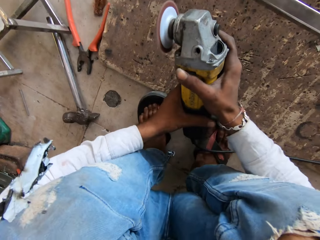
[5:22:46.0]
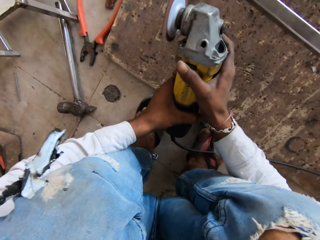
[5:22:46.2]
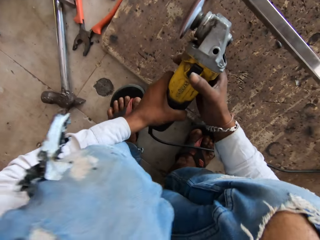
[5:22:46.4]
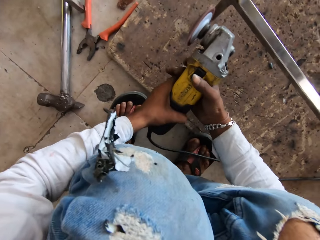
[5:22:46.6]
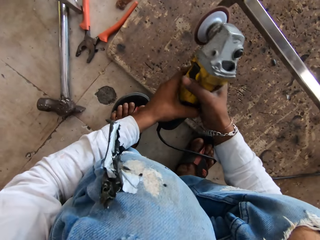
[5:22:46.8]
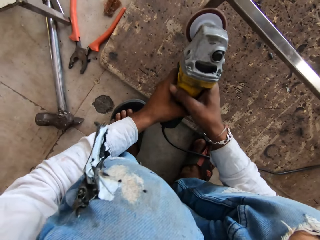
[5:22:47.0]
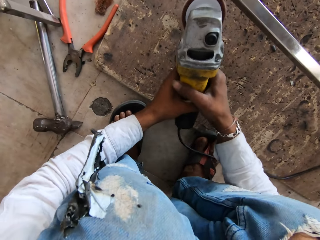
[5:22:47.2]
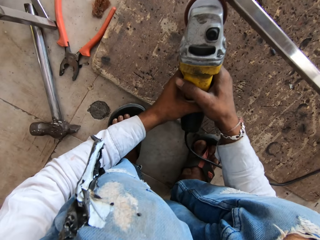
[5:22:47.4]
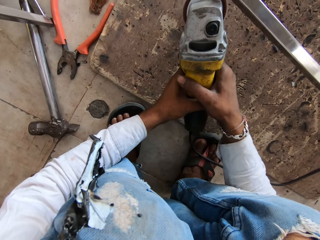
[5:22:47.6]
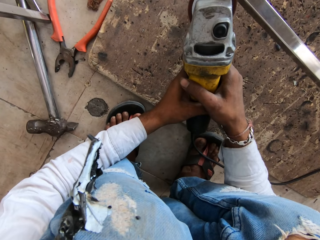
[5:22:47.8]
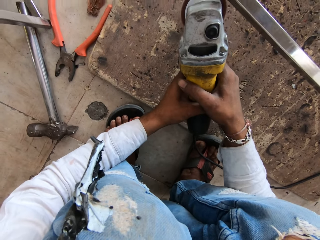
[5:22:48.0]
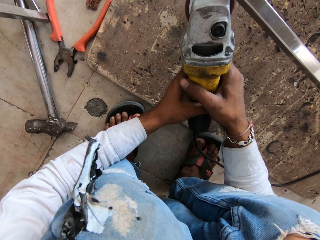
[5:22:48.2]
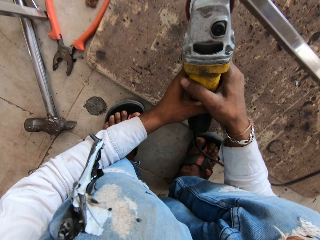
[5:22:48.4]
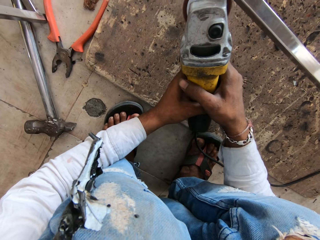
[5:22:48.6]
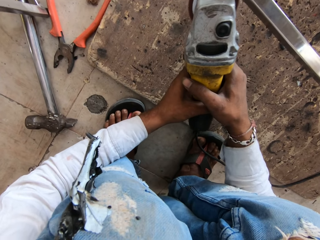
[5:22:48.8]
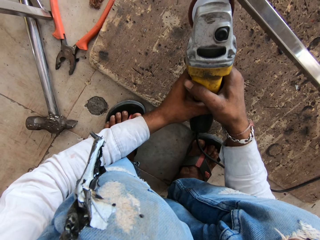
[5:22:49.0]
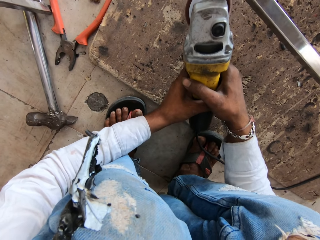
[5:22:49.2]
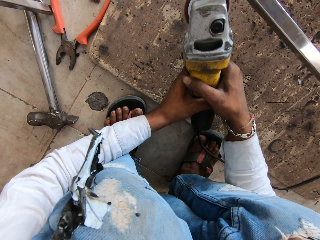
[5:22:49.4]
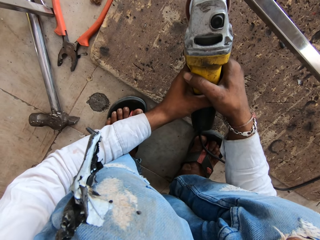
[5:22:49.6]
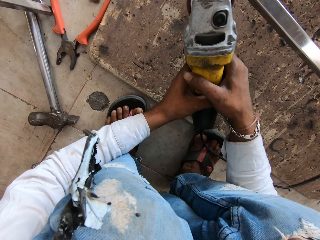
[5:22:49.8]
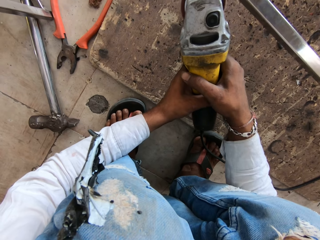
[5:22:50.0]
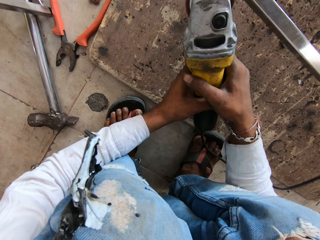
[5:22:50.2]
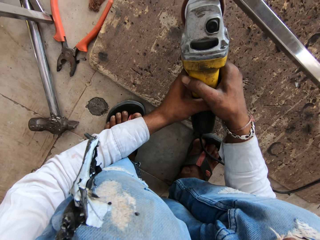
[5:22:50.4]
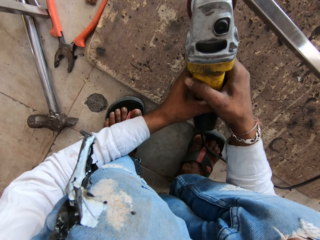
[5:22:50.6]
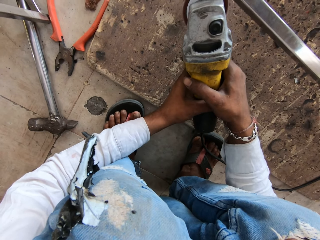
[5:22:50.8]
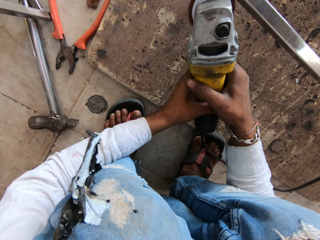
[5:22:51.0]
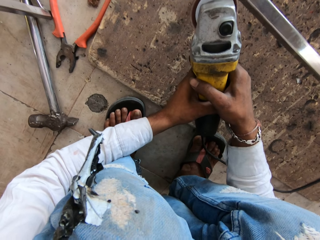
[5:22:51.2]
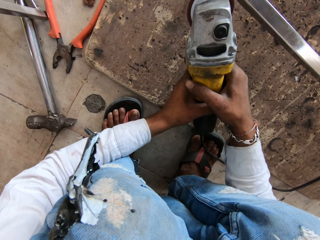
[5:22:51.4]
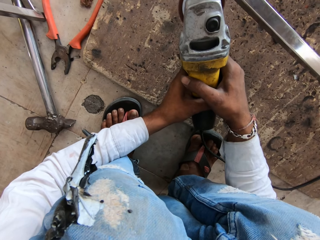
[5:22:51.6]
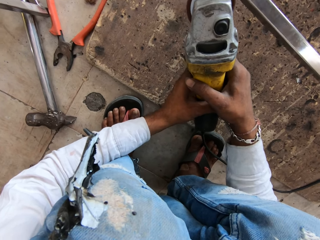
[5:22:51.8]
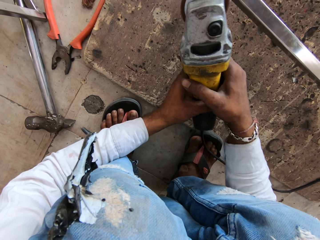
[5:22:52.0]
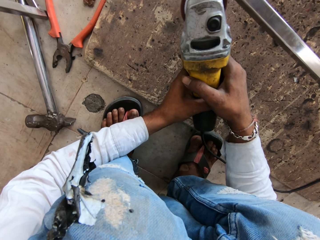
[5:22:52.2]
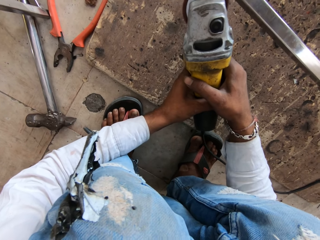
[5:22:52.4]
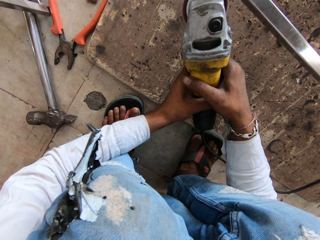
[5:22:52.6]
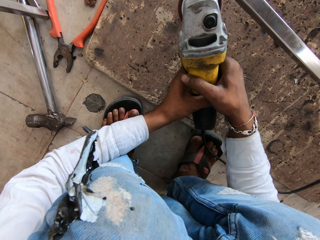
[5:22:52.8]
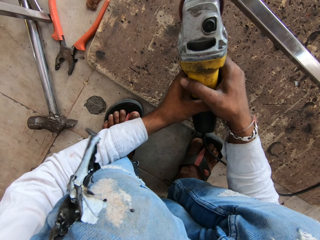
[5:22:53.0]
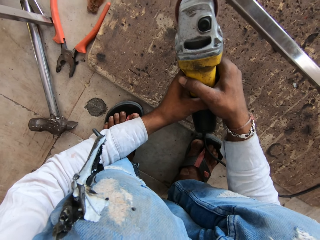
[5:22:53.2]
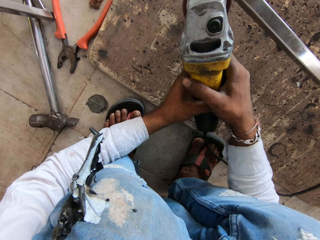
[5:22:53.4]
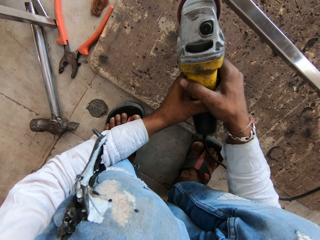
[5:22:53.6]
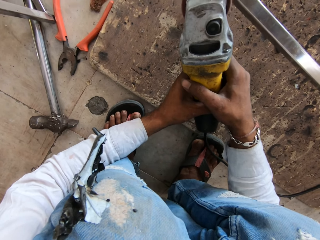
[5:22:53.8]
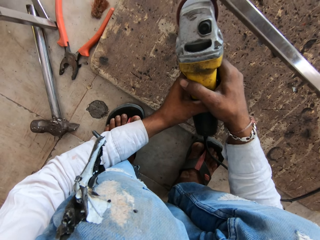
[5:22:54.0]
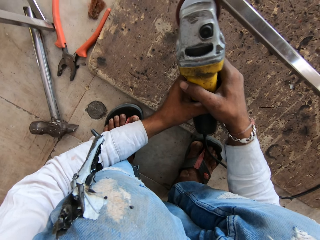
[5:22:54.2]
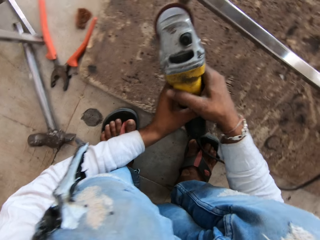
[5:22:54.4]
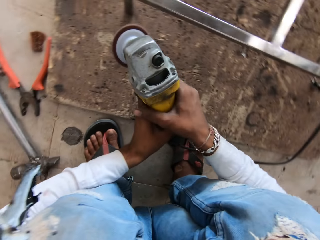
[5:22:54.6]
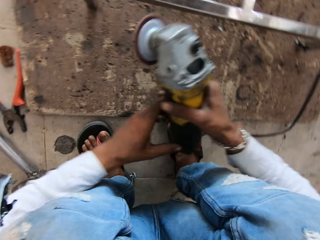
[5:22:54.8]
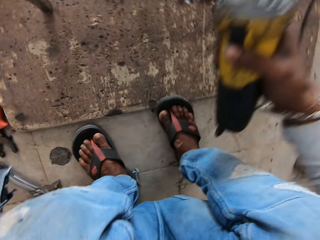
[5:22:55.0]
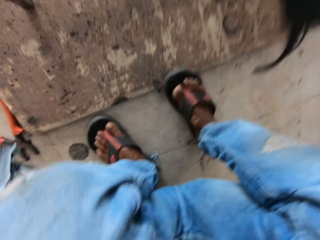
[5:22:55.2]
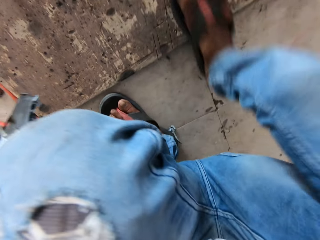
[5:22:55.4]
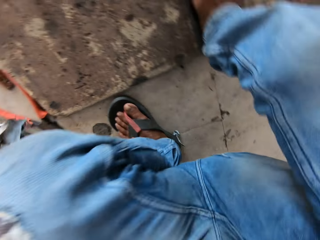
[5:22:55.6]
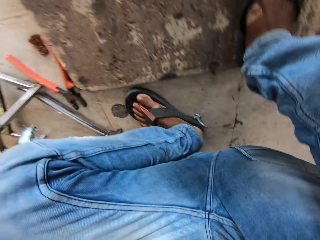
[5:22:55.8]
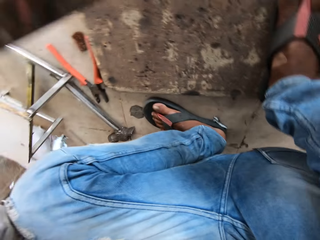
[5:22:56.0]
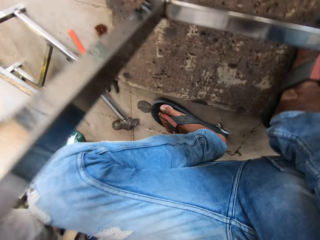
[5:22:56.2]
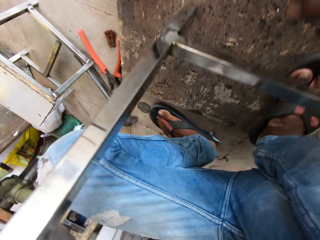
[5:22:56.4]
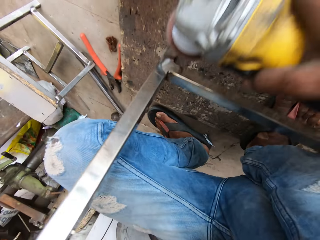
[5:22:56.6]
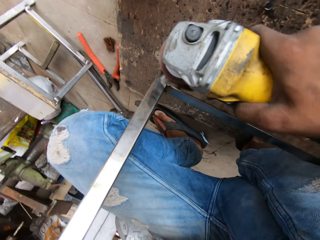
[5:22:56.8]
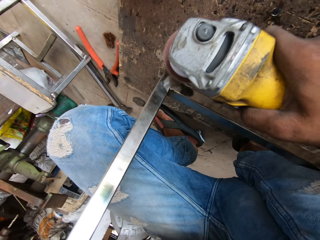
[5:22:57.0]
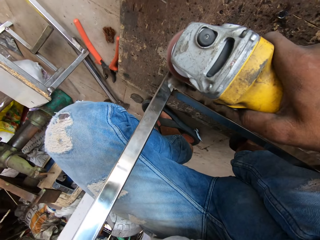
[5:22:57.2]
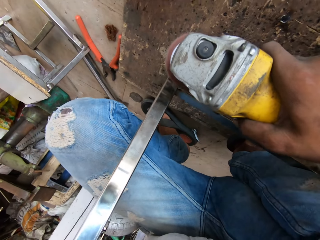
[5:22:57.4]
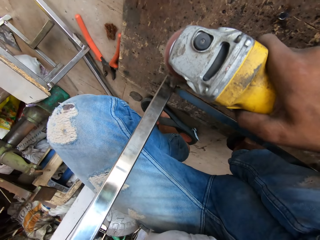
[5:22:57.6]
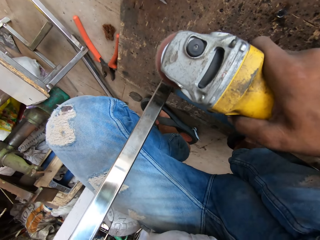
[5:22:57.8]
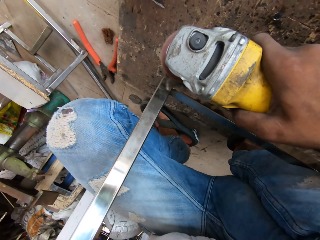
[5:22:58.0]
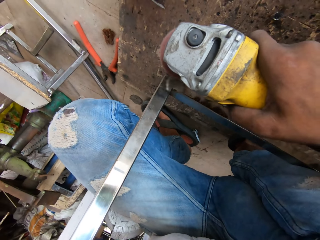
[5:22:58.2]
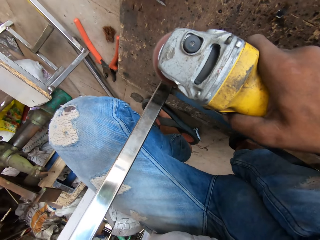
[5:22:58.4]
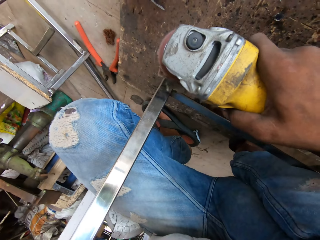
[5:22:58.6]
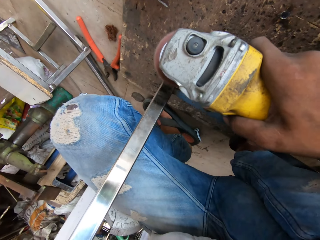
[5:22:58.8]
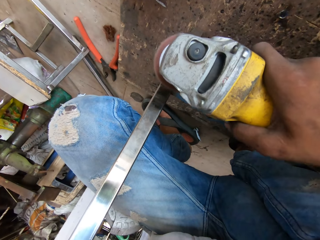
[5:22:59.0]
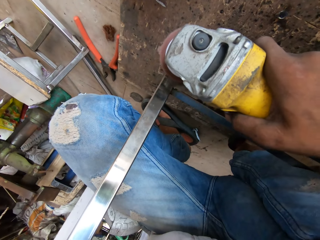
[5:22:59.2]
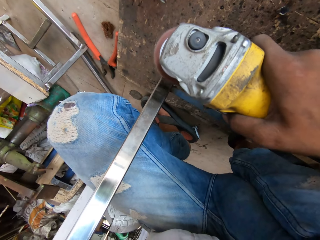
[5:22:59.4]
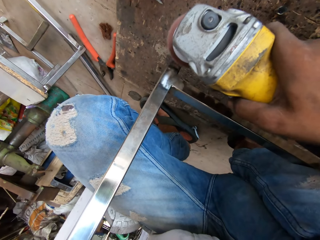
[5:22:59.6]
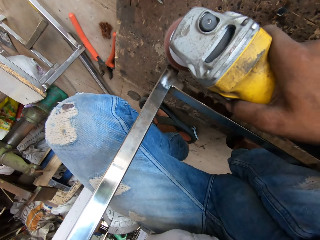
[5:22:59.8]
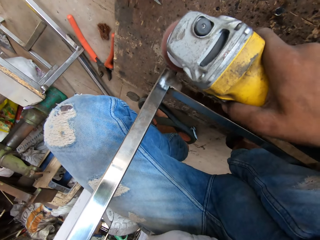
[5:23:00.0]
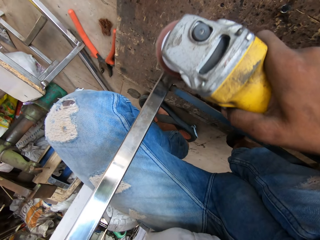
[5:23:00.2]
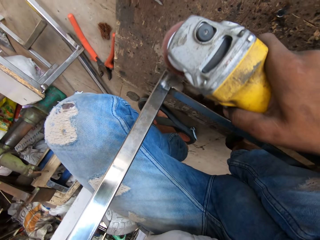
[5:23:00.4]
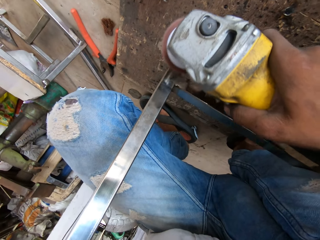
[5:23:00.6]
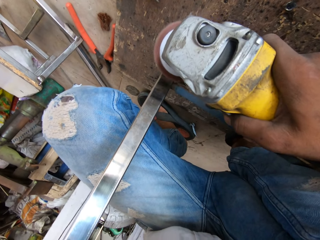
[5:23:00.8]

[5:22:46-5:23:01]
The camera wearer grinds along the left metal table leg. They smoothen the metal with the metal grinder. They grind behind the left metal table leg. They move forward. They smoothen the metal with the metal grinder.

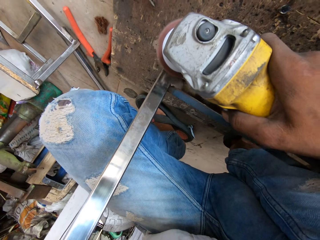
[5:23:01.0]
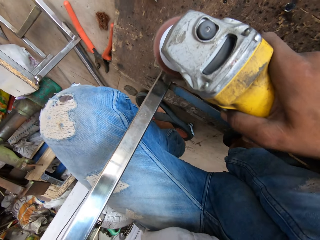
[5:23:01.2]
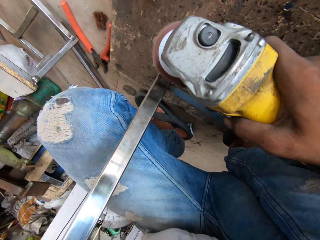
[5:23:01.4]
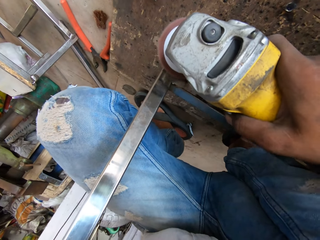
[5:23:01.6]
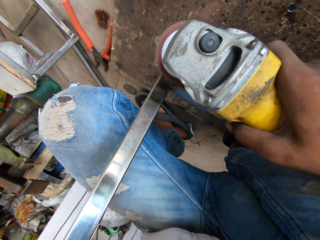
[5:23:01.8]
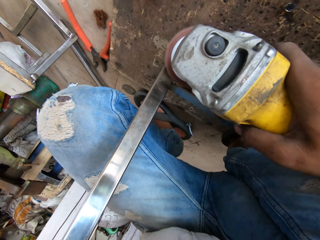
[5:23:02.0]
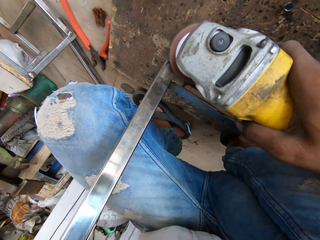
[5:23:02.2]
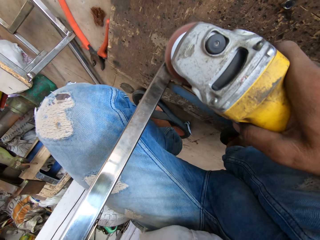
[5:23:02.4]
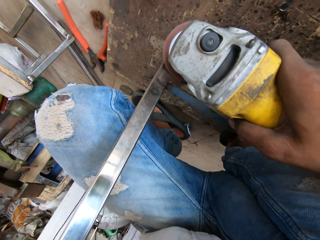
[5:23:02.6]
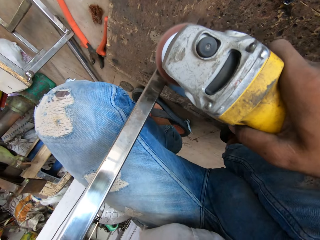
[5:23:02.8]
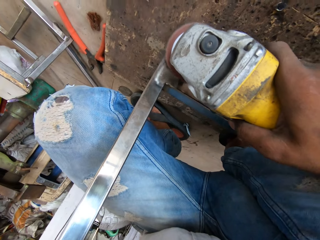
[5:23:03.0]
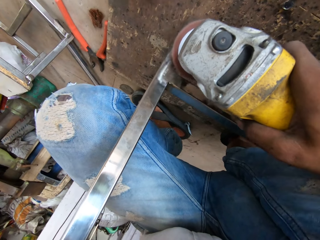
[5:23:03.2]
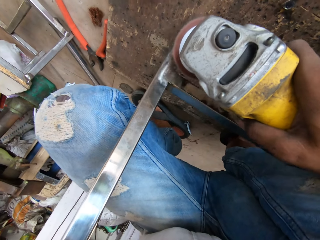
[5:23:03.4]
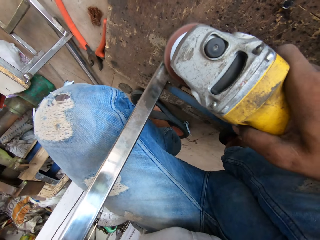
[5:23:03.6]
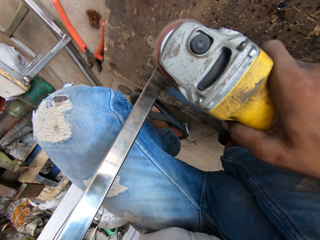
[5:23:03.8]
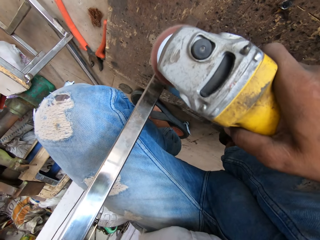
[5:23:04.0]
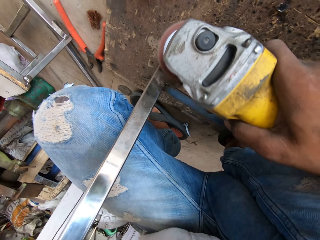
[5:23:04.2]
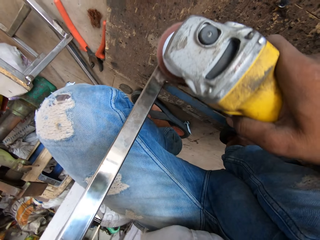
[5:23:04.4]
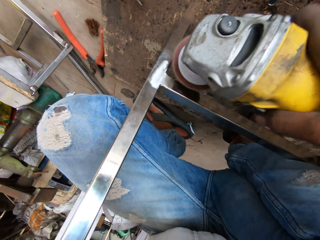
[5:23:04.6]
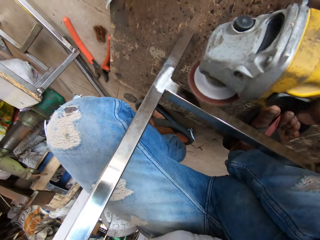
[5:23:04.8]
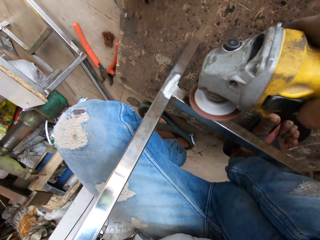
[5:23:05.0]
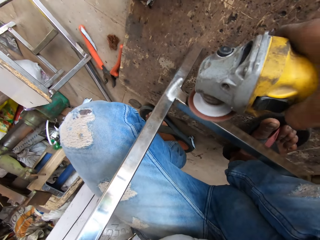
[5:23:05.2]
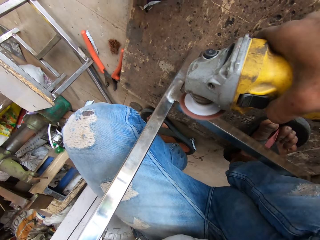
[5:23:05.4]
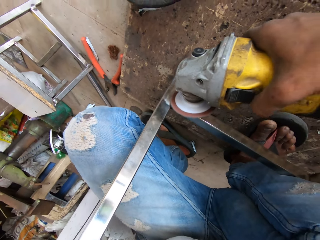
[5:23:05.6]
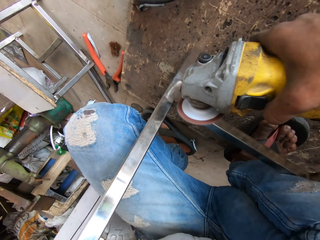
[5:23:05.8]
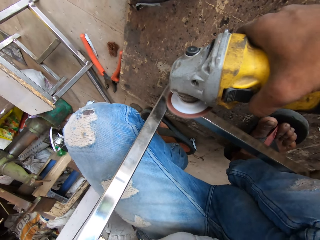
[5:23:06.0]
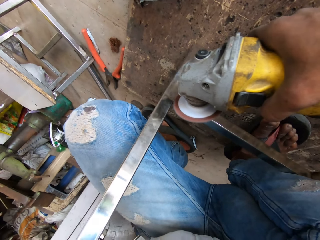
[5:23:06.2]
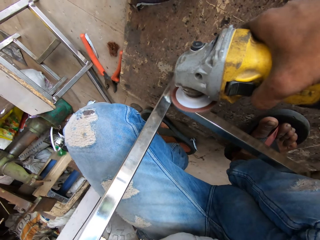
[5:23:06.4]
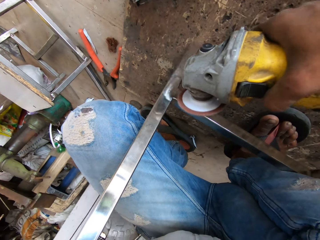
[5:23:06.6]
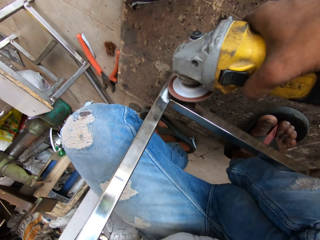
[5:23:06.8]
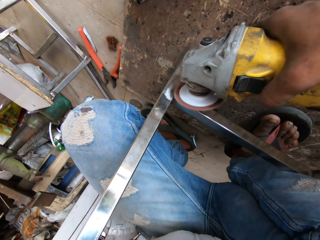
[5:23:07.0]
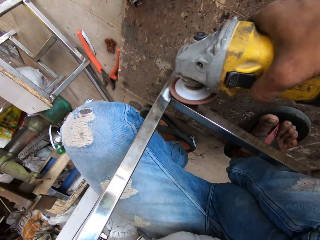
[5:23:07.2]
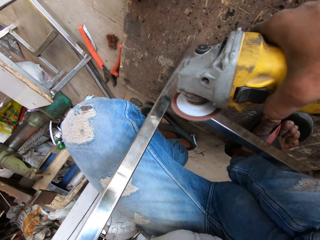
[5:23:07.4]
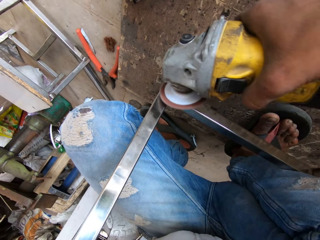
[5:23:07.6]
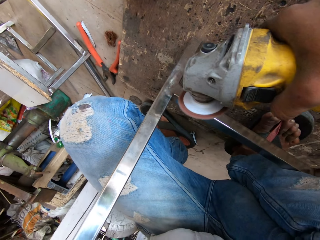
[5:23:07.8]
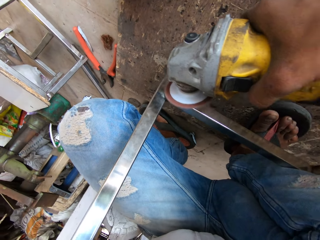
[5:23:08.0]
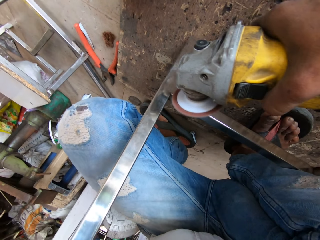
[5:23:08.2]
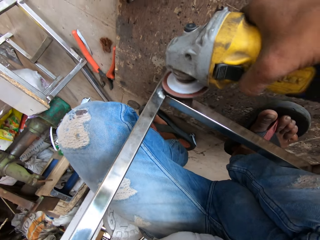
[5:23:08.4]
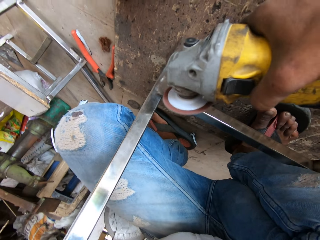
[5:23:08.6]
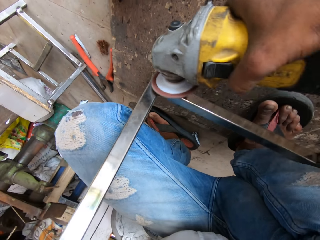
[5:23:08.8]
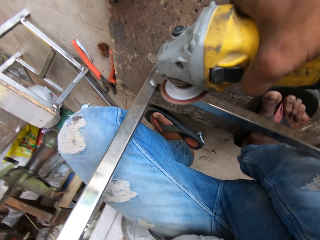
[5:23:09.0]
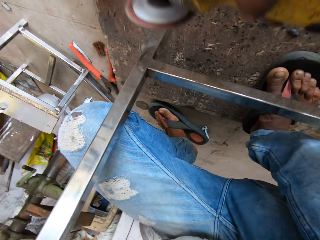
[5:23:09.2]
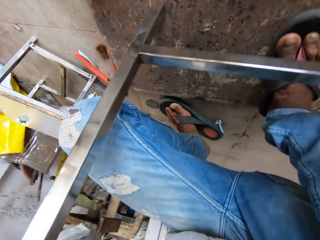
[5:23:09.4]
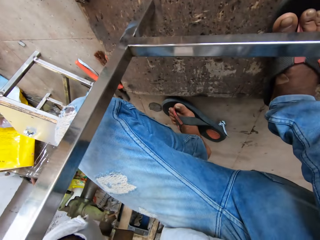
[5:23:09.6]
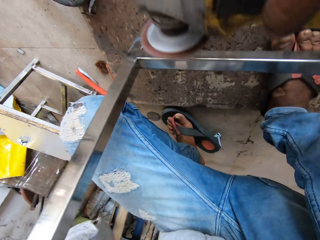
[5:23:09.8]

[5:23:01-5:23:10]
The camera wearer grinds along a metal table frame middle intersection.
